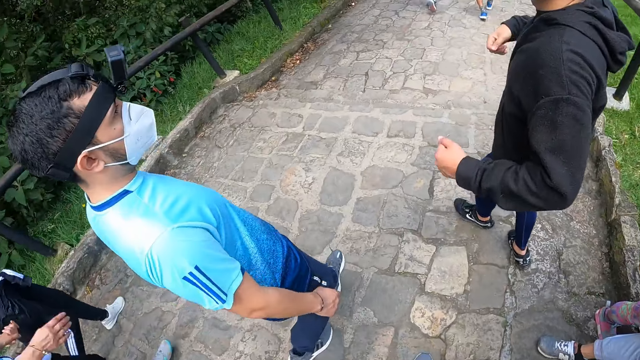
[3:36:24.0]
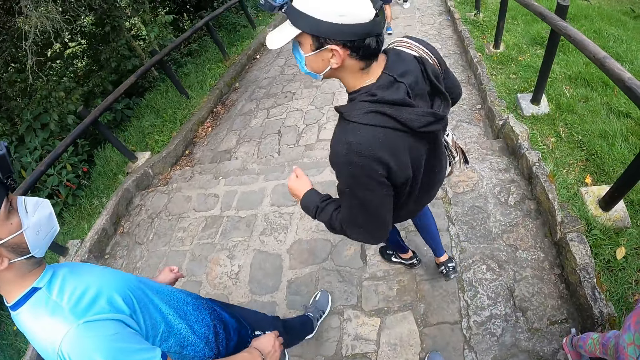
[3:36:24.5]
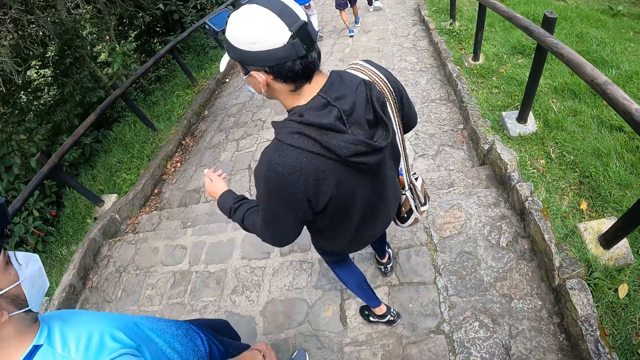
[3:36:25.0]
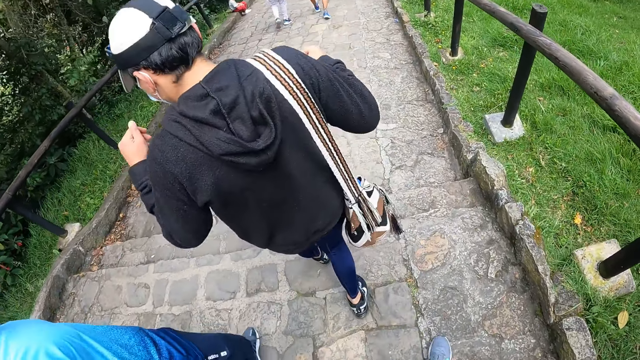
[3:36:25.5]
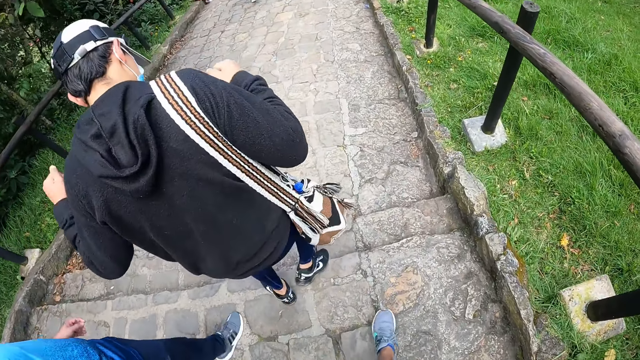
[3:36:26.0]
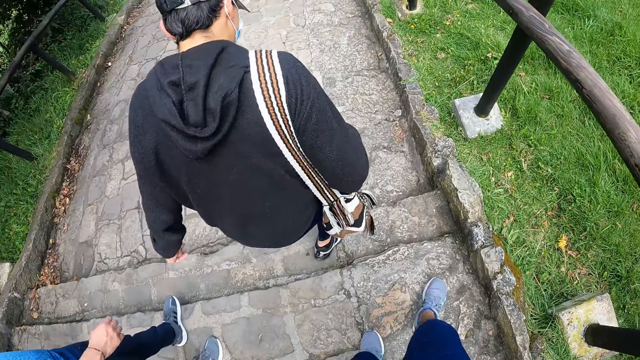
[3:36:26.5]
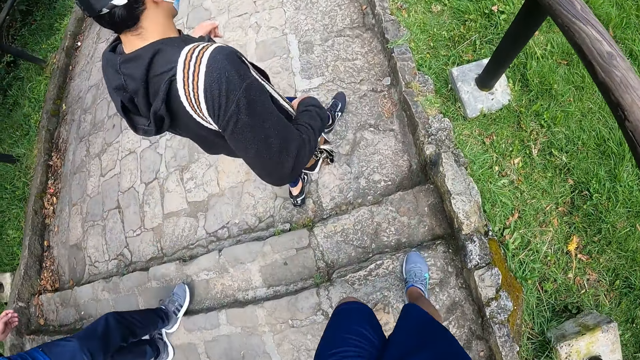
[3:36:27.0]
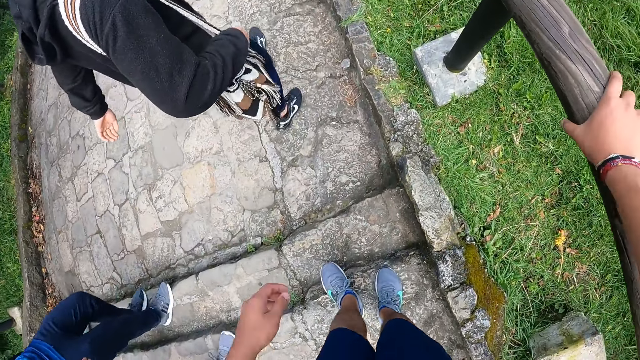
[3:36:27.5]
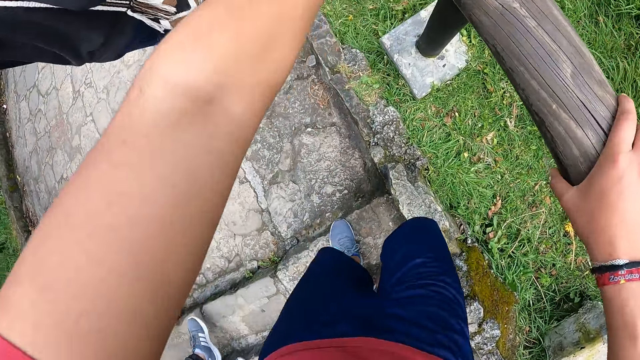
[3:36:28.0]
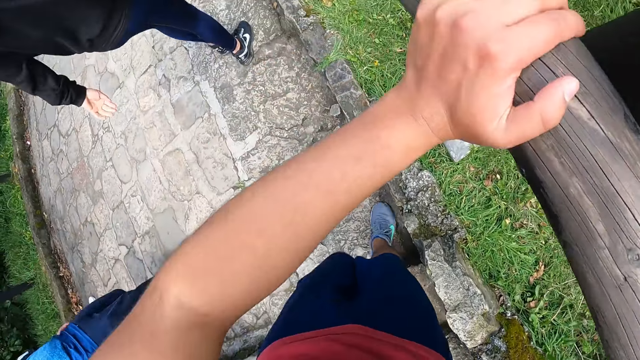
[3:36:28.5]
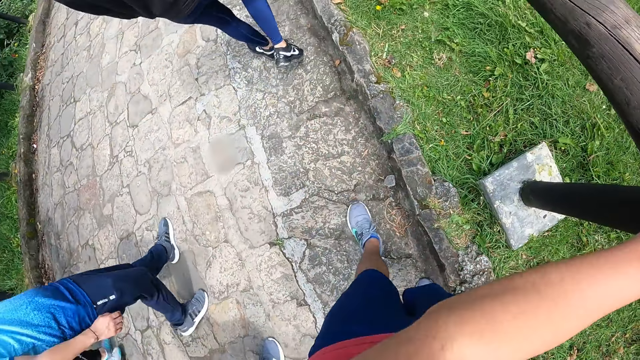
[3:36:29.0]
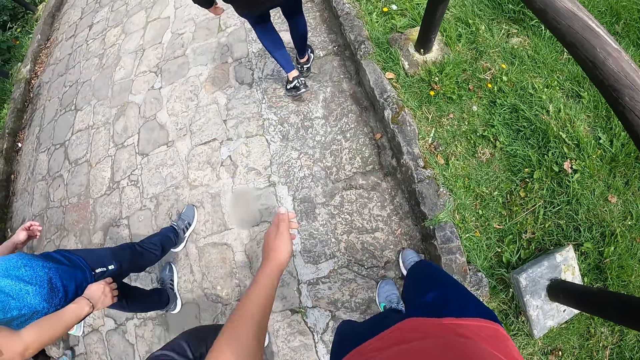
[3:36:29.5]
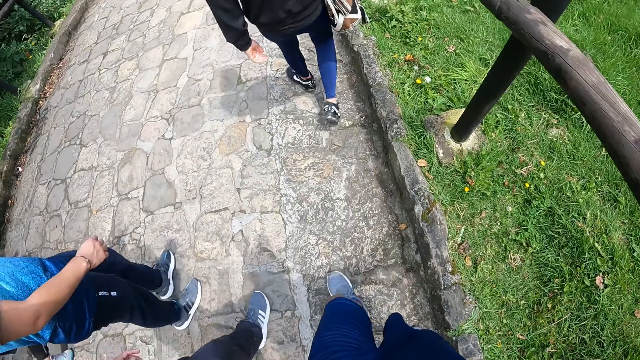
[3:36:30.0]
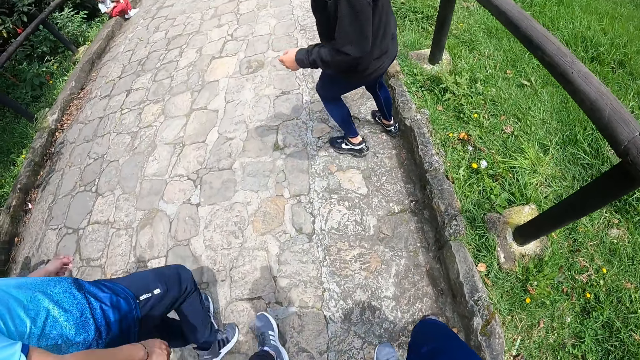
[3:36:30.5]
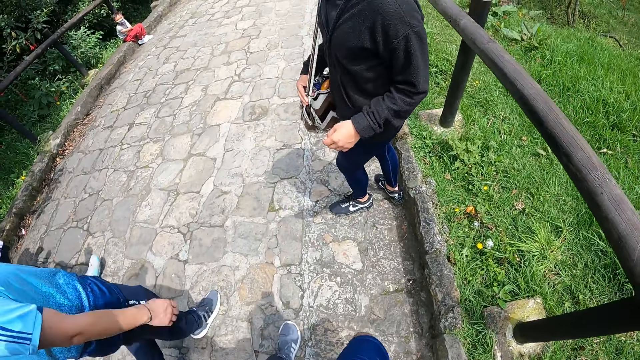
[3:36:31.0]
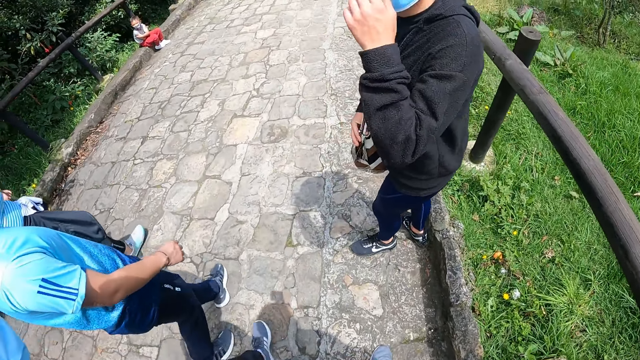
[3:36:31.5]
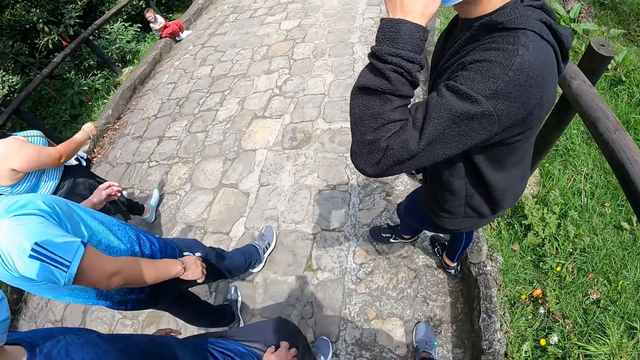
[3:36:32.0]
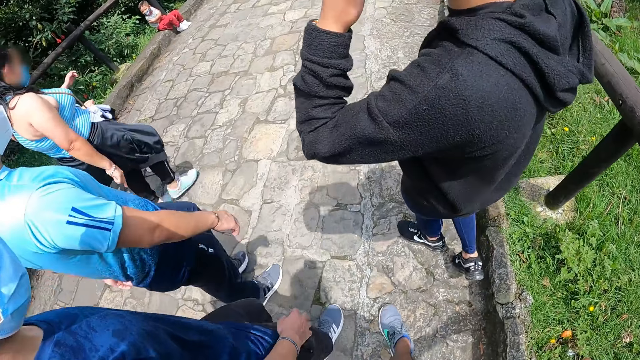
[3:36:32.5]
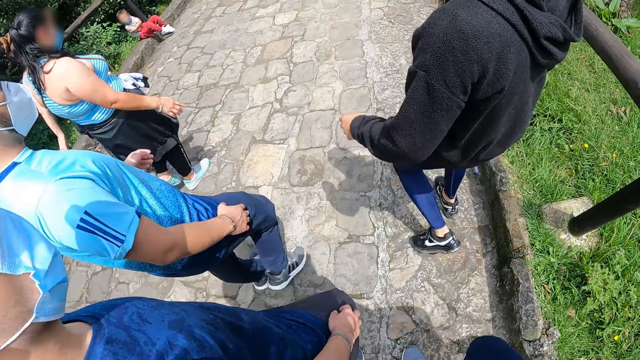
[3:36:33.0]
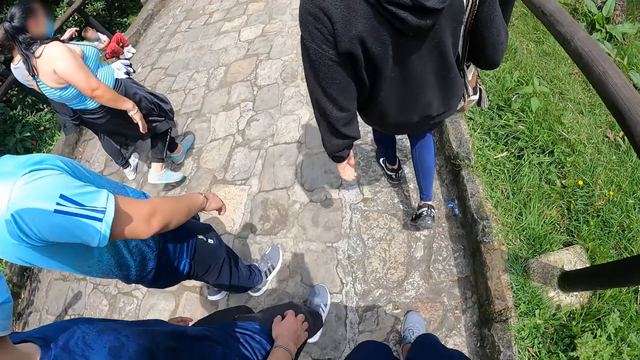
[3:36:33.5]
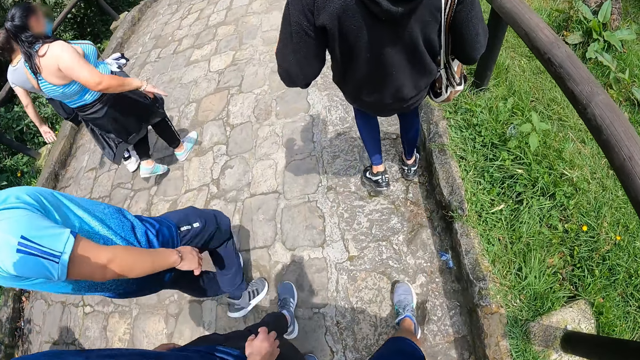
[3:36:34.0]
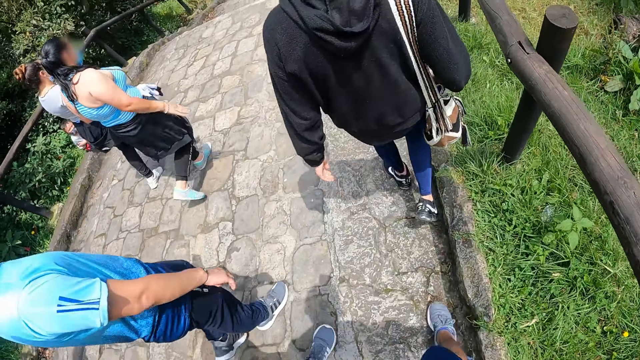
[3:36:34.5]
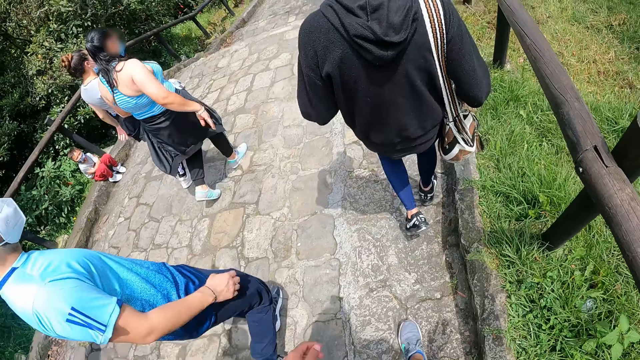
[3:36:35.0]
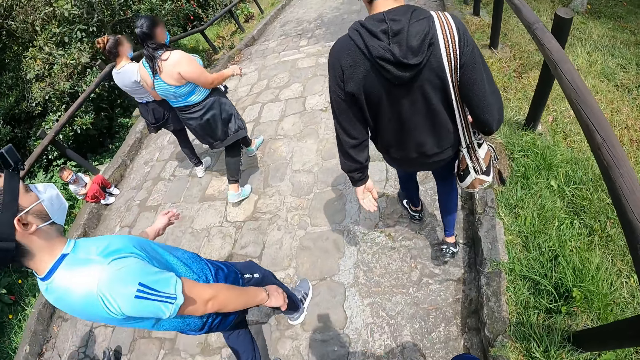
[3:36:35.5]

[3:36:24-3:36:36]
The camera wearer walks forward. A man converses with another man. A man gestures at another man. The camera wearer holds the wood guard rail of a bridge with his right hand. He holds the guard rail of the bridge with both hands. He walks downstairs and walks forward. The first man converses with the camera wearer.

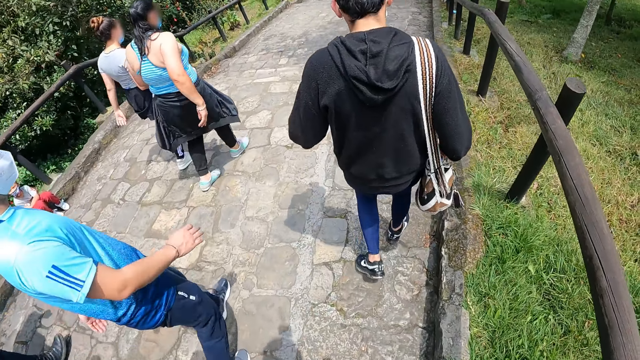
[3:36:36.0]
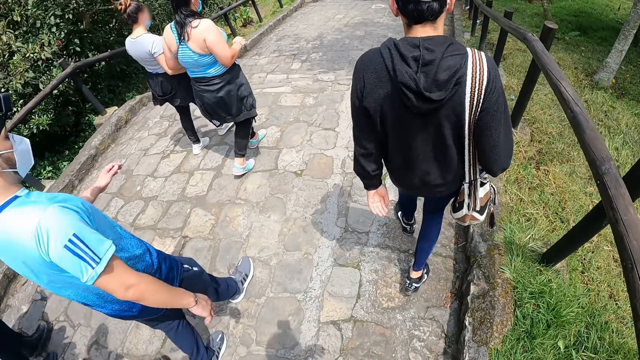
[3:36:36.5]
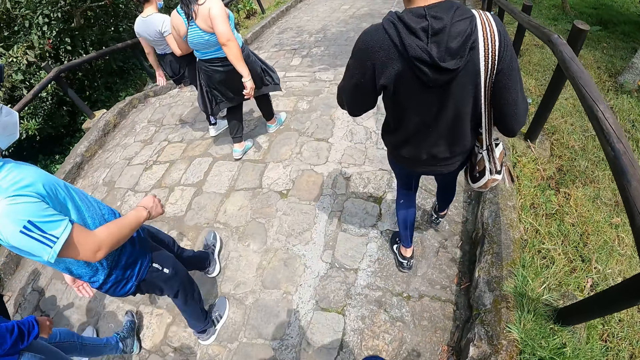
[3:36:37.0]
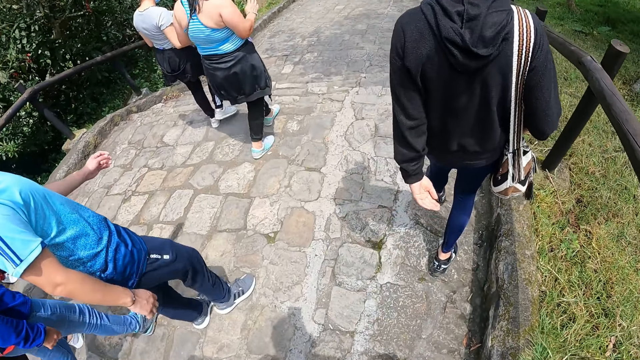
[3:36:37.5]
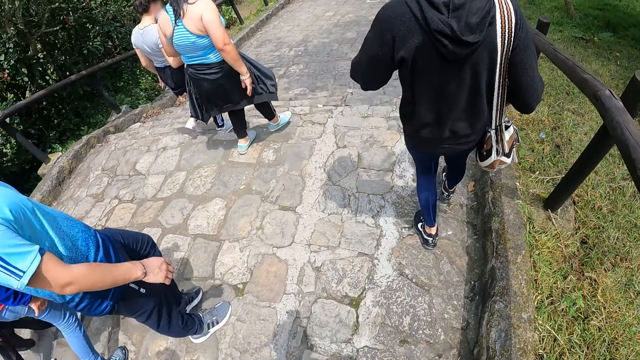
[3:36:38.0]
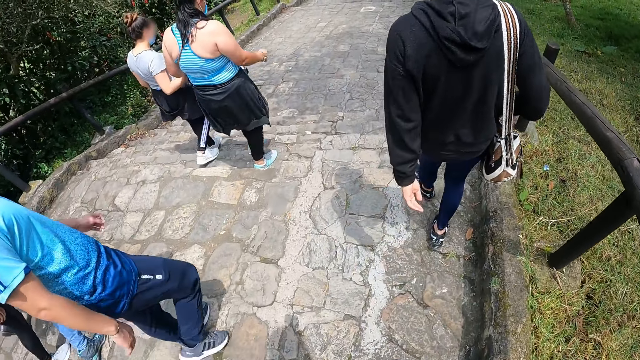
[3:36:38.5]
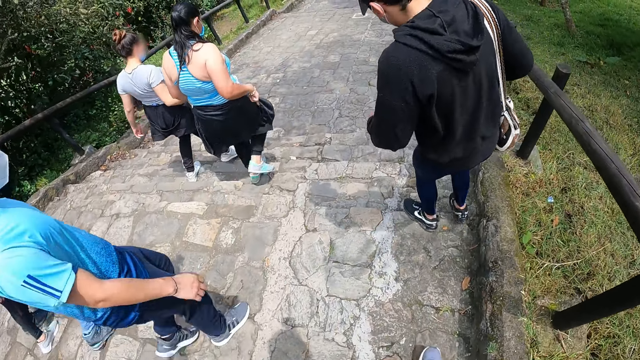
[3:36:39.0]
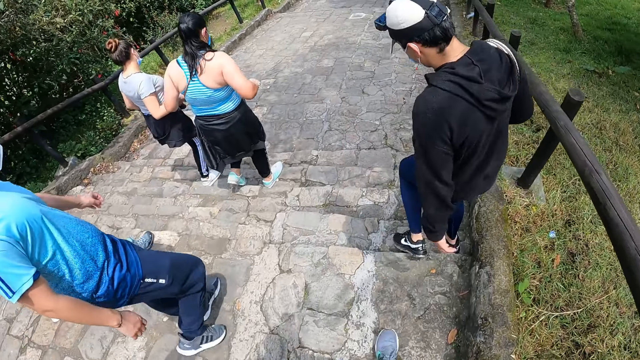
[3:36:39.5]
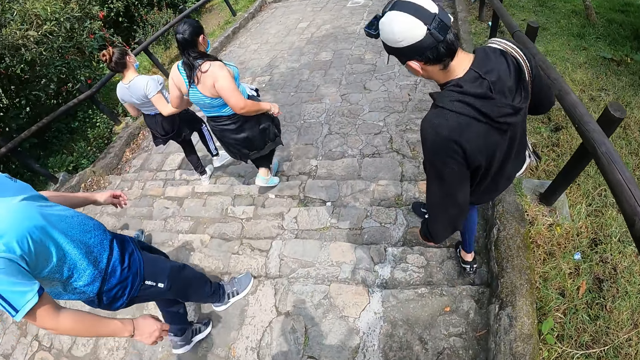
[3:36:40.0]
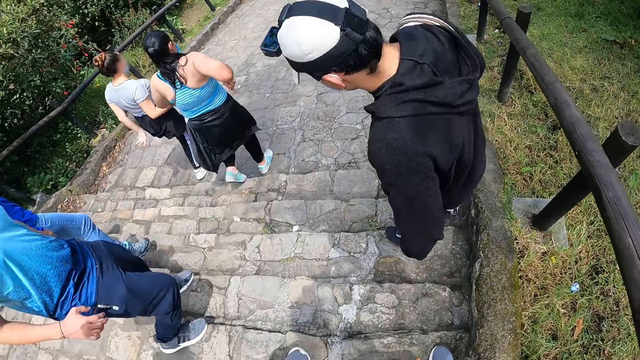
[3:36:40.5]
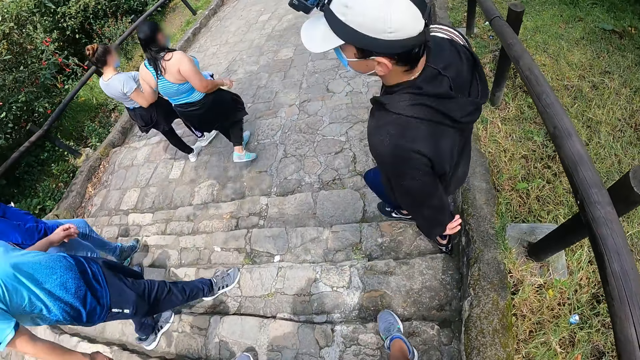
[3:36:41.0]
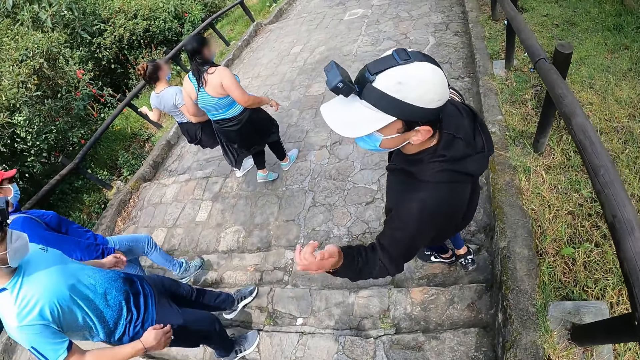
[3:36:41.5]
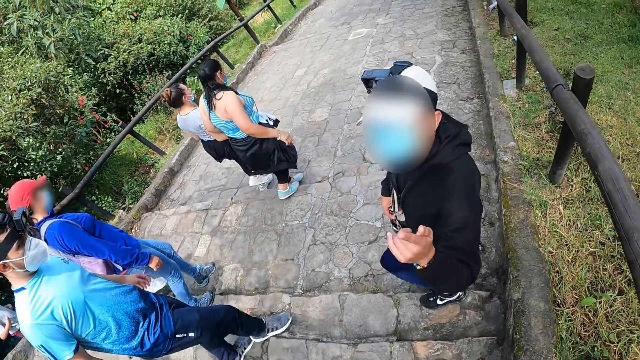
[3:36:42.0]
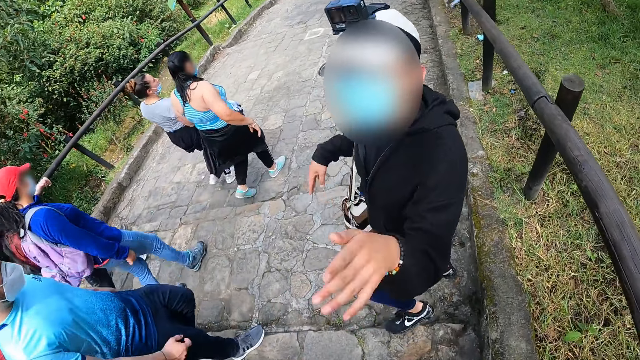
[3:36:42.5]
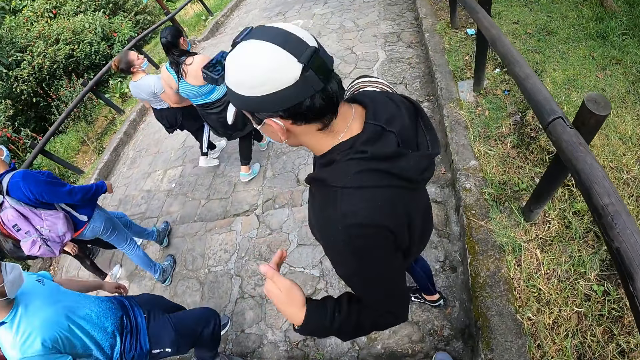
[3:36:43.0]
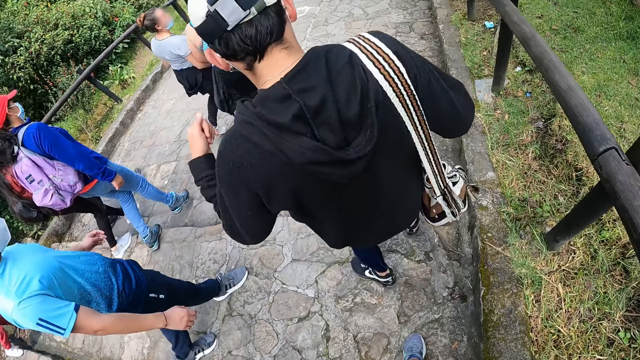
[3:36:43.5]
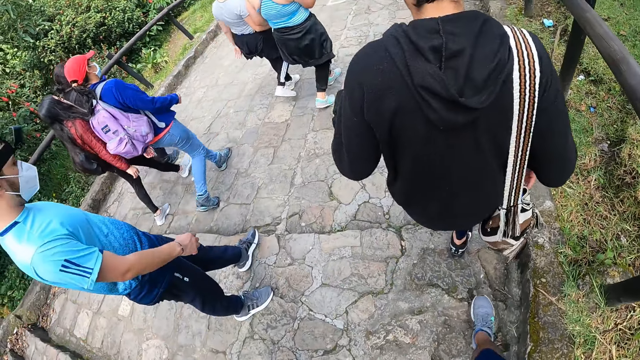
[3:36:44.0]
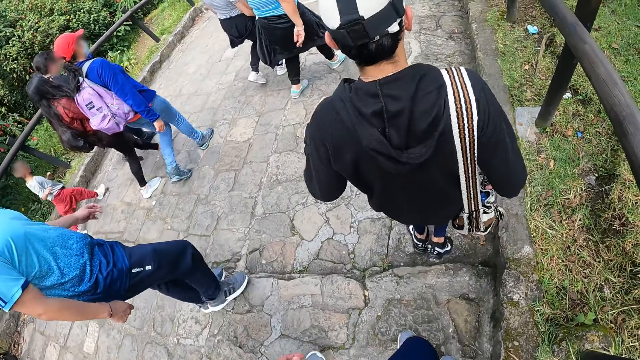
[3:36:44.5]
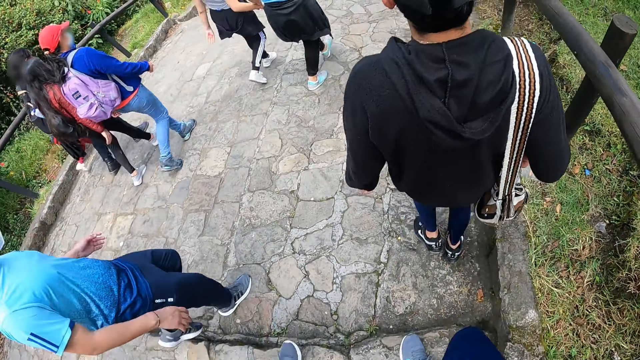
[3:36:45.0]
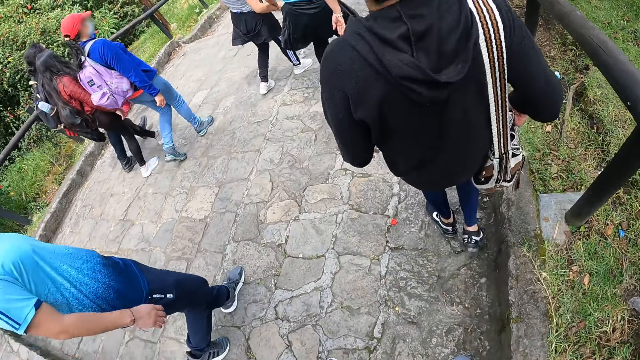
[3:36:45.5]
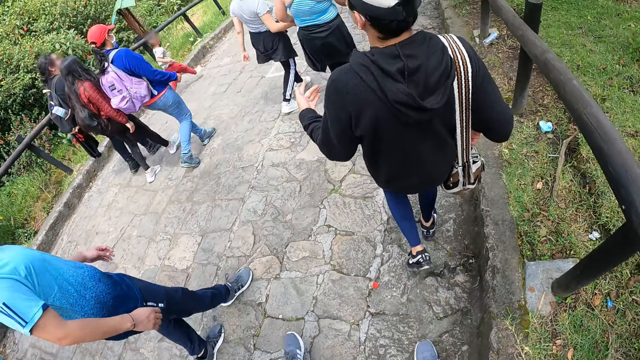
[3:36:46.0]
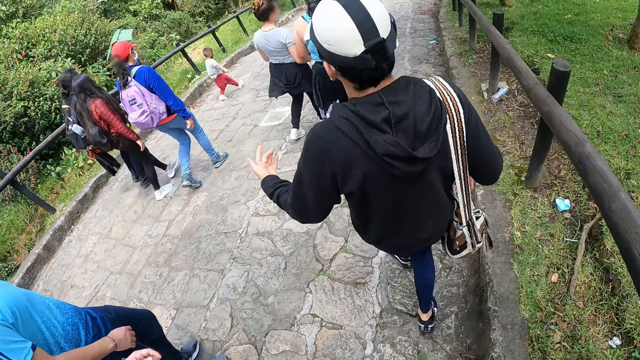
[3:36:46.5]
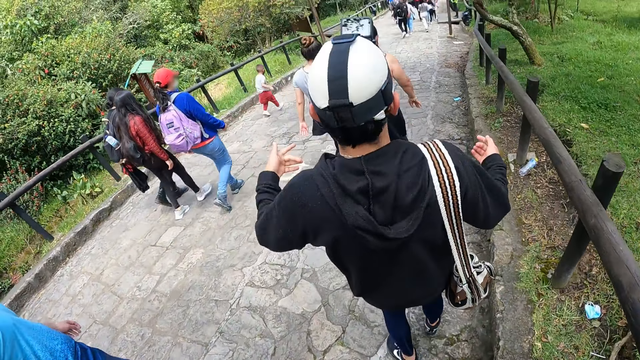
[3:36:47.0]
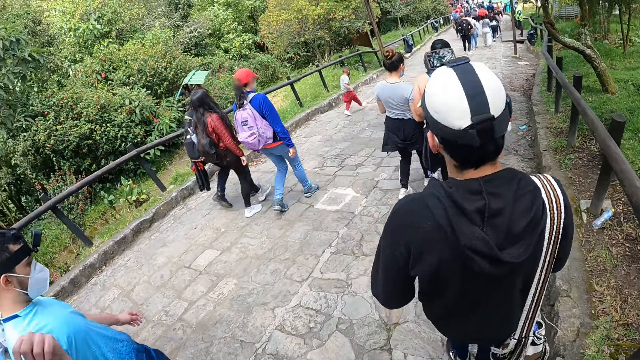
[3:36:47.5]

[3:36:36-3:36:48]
A man walks downstairs. Another man walks downstairs. The camera wearer walks downstairs. A man converses with the camera wearer. The first man gestures at the camera wearer. The man converses with the camera wearer again. The camera wearer walks downstairs. The first man walks forward.
